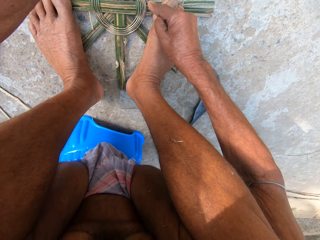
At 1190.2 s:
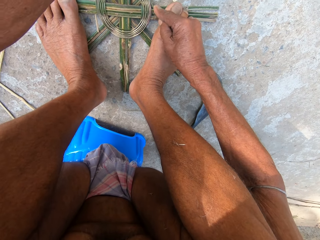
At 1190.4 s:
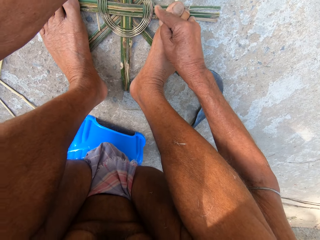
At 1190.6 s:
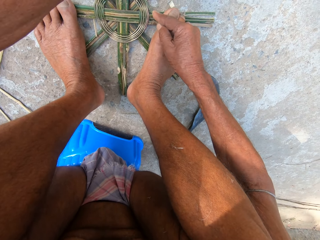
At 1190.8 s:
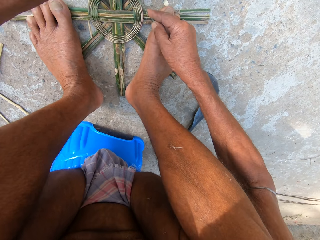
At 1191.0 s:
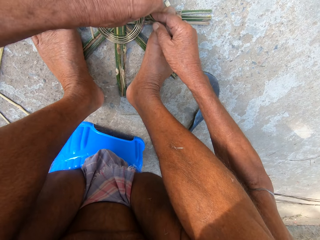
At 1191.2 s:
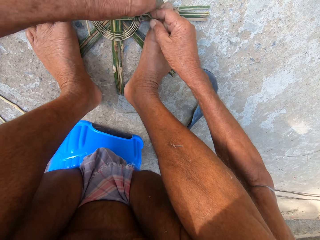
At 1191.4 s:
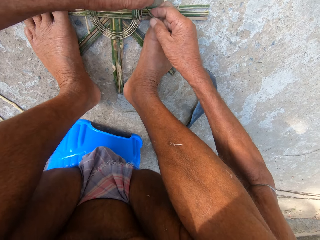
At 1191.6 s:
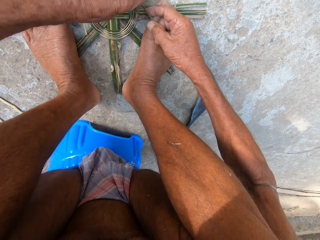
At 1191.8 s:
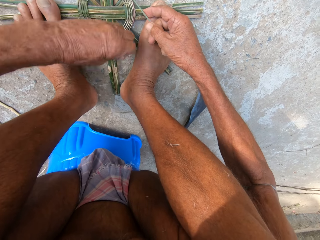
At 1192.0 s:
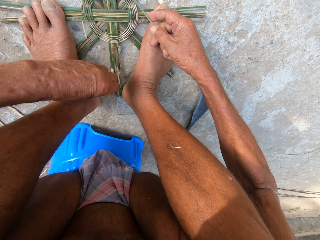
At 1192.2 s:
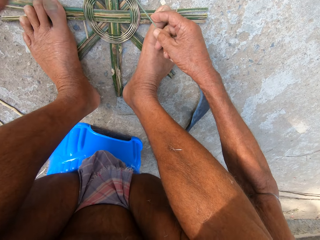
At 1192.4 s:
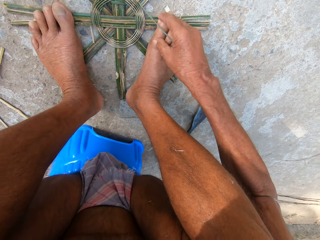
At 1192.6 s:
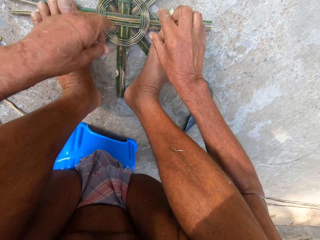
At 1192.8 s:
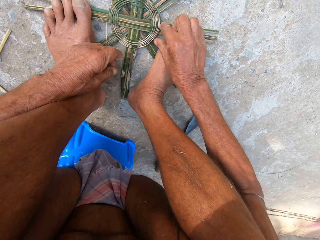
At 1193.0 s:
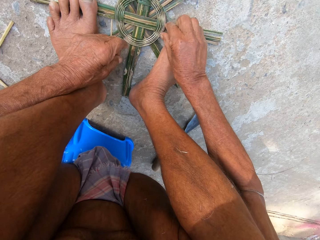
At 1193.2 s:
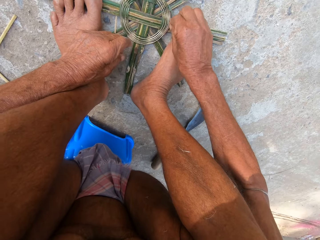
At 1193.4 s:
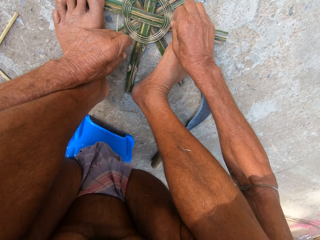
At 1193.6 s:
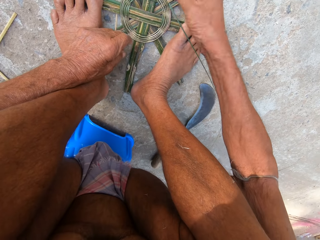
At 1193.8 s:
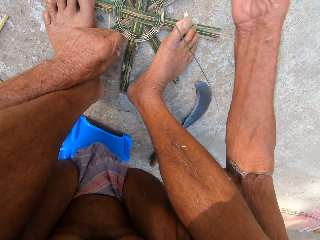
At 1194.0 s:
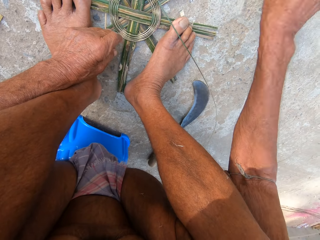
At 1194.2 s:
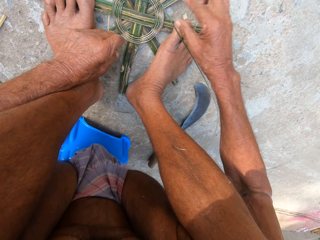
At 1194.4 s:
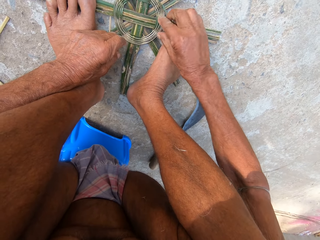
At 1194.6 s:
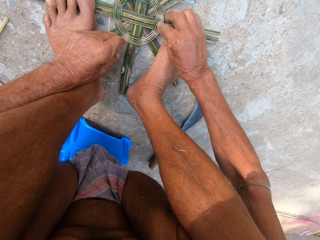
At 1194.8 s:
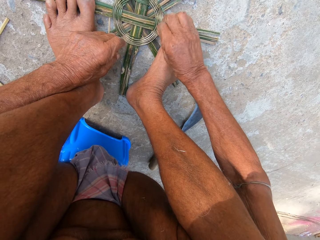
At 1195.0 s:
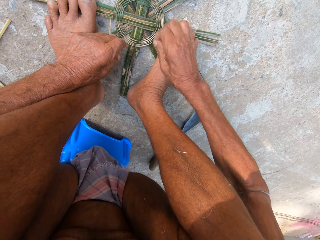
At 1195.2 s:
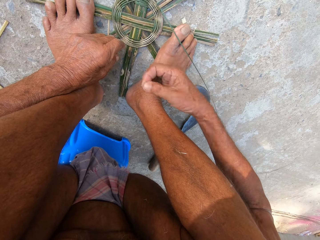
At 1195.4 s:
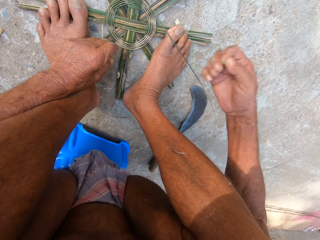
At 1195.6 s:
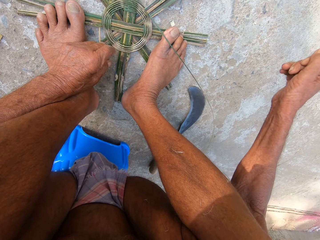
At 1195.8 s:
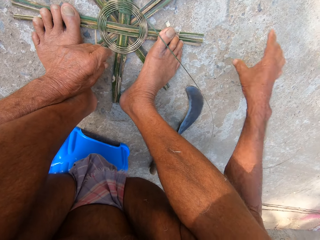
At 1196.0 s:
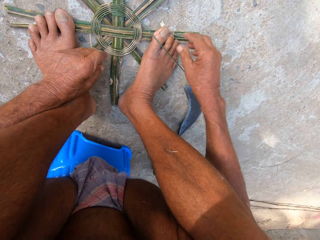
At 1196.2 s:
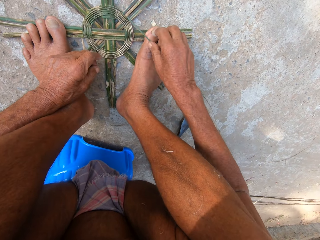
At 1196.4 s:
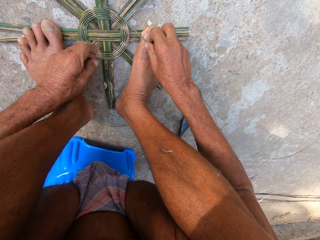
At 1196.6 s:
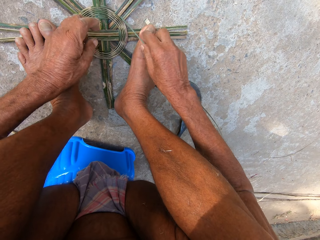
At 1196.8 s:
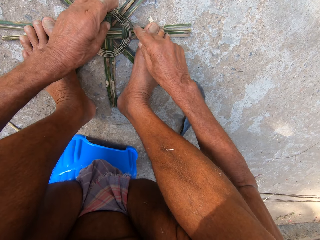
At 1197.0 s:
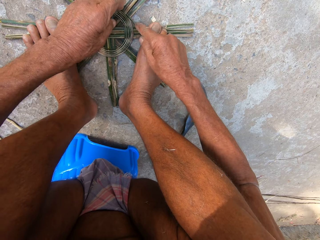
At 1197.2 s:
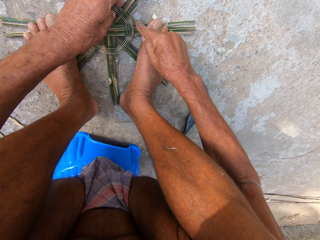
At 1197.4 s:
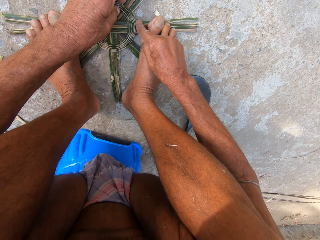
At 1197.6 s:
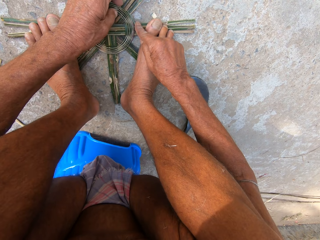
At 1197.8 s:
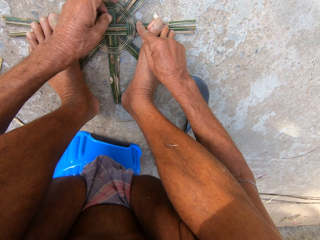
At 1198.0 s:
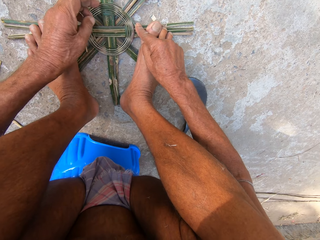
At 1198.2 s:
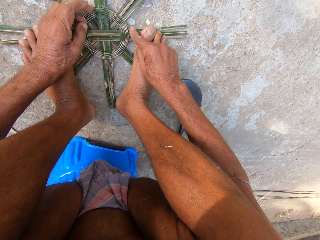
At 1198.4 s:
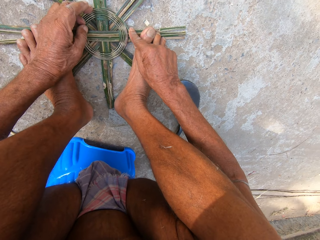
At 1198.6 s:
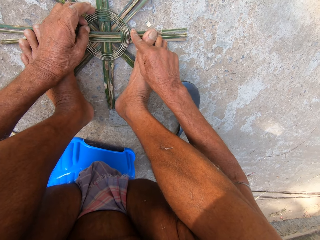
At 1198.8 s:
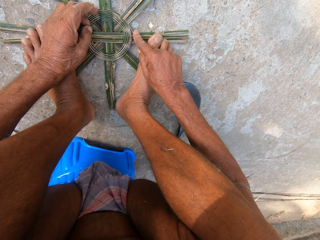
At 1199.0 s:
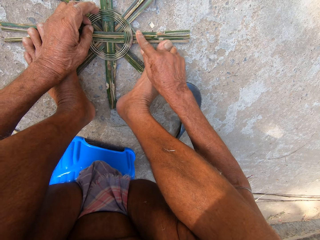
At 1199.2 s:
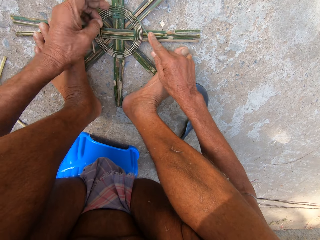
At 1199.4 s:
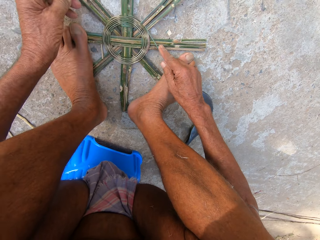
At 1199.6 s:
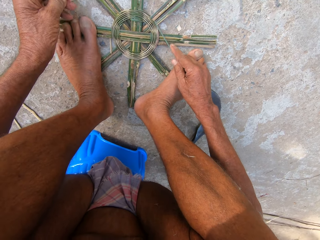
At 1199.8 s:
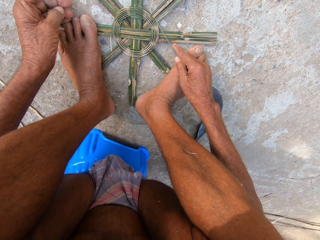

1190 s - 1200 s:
The camera wearer straightens a rope on a wood craft. They adjust the rope on the wood craft. They straighten the rope on the wood craft.

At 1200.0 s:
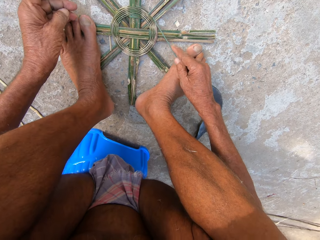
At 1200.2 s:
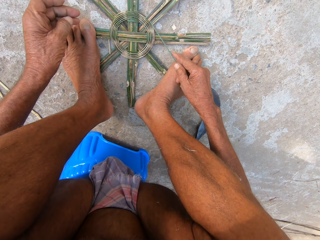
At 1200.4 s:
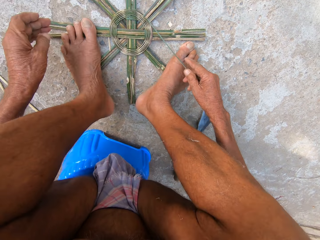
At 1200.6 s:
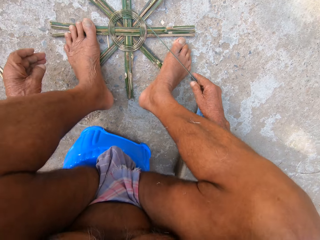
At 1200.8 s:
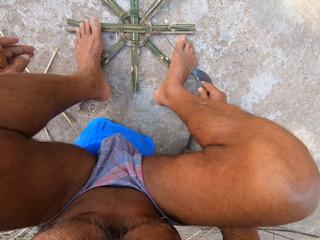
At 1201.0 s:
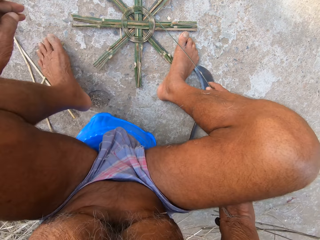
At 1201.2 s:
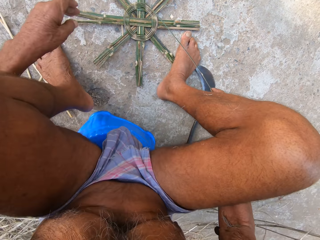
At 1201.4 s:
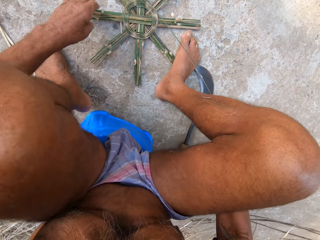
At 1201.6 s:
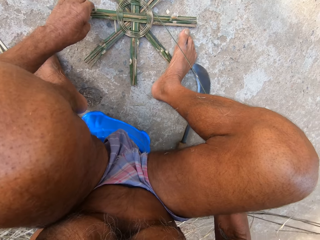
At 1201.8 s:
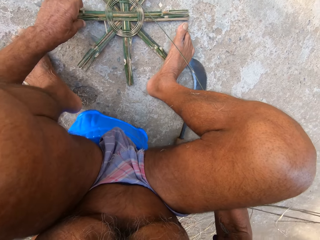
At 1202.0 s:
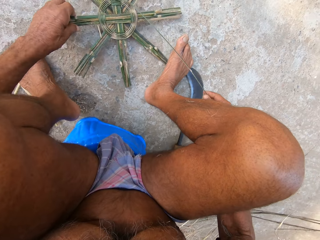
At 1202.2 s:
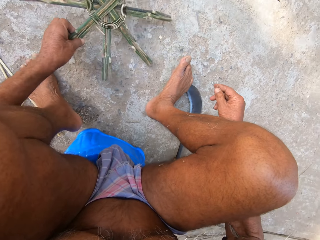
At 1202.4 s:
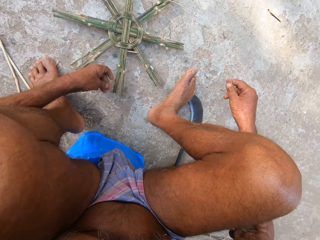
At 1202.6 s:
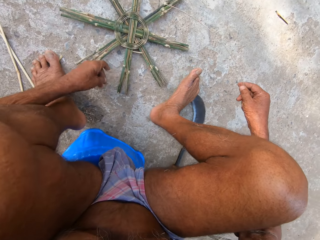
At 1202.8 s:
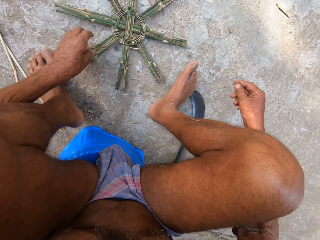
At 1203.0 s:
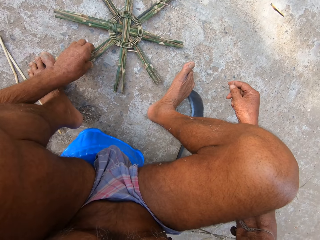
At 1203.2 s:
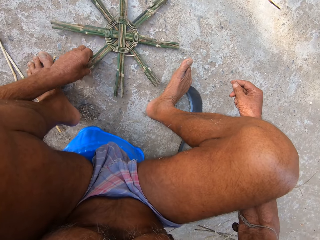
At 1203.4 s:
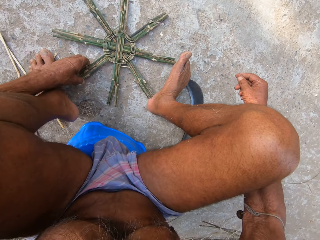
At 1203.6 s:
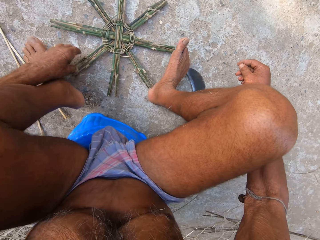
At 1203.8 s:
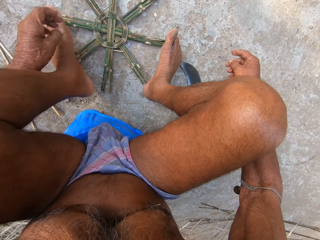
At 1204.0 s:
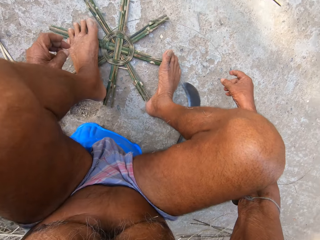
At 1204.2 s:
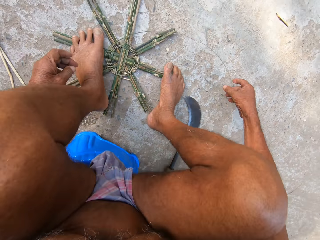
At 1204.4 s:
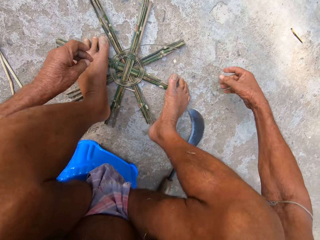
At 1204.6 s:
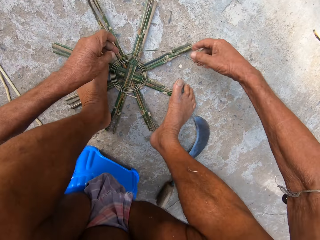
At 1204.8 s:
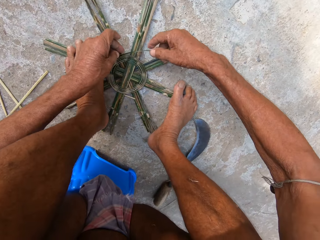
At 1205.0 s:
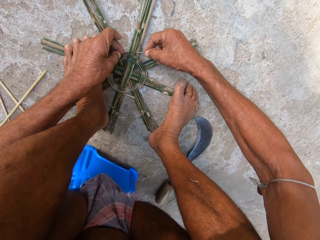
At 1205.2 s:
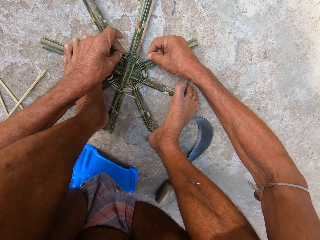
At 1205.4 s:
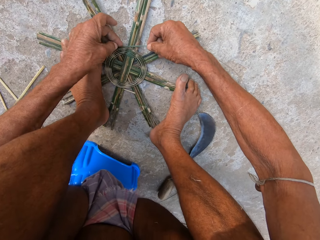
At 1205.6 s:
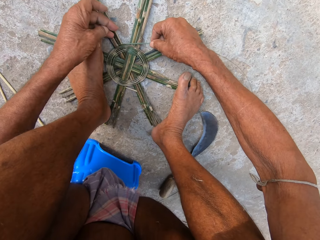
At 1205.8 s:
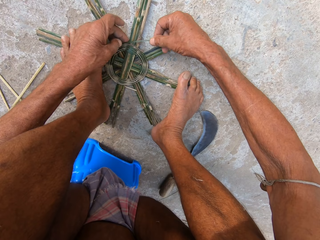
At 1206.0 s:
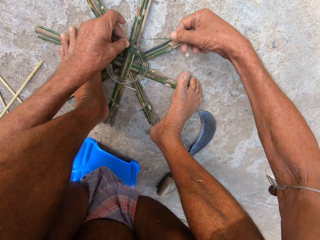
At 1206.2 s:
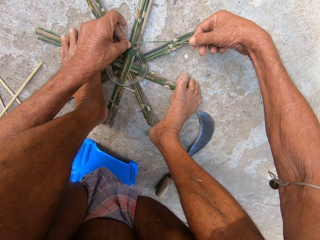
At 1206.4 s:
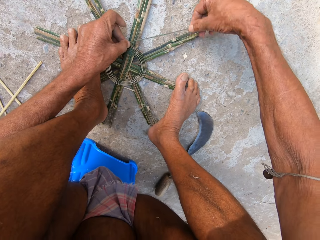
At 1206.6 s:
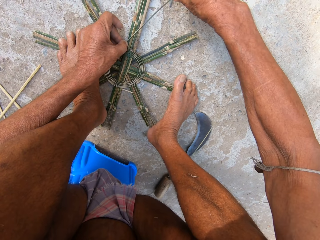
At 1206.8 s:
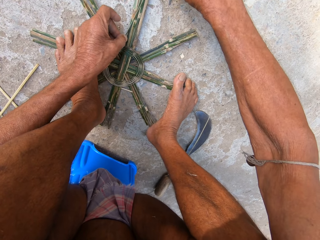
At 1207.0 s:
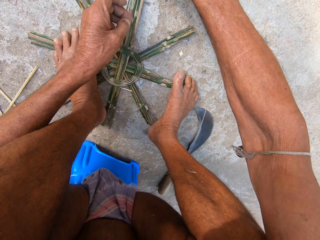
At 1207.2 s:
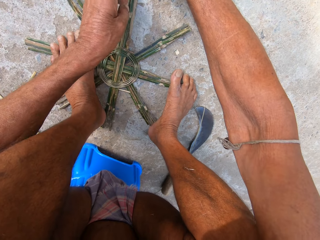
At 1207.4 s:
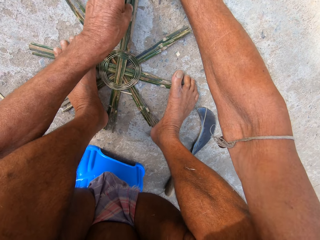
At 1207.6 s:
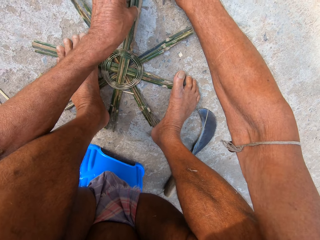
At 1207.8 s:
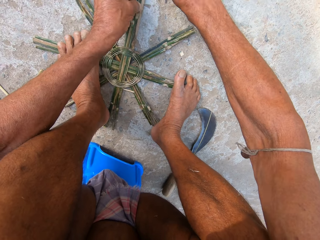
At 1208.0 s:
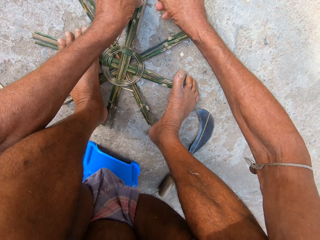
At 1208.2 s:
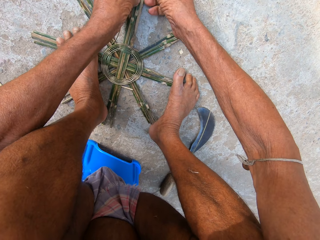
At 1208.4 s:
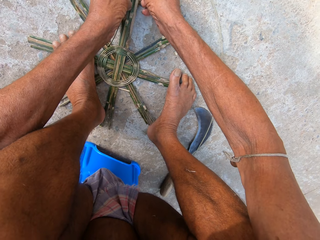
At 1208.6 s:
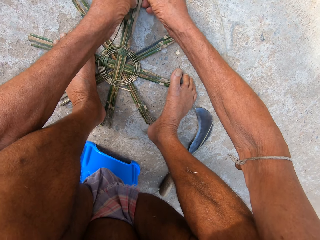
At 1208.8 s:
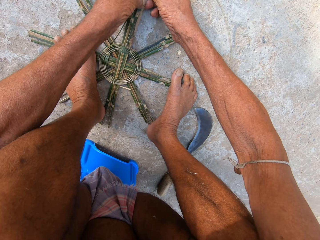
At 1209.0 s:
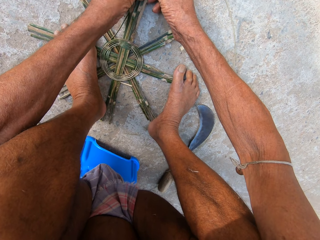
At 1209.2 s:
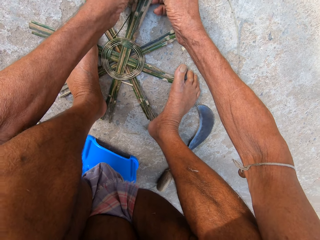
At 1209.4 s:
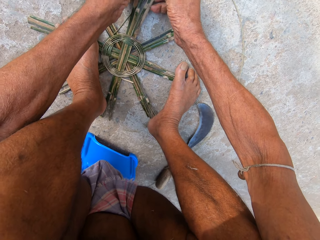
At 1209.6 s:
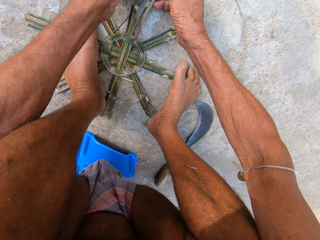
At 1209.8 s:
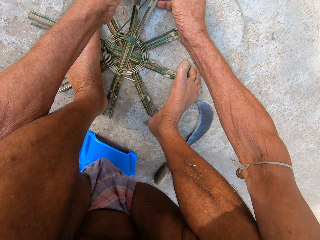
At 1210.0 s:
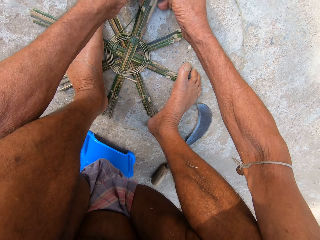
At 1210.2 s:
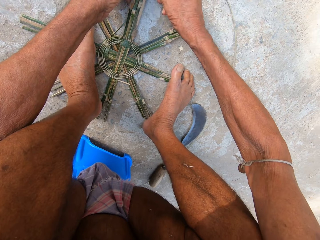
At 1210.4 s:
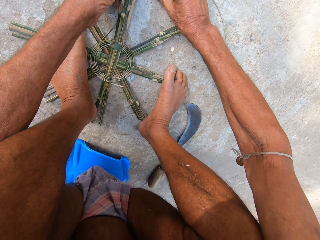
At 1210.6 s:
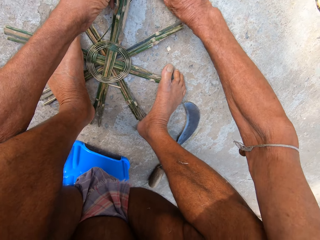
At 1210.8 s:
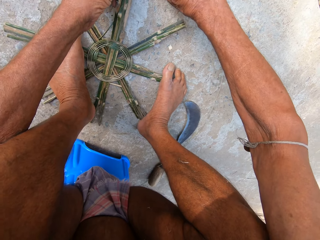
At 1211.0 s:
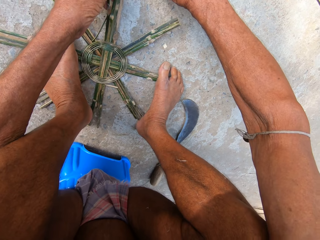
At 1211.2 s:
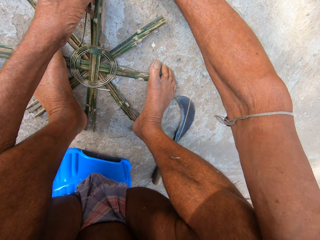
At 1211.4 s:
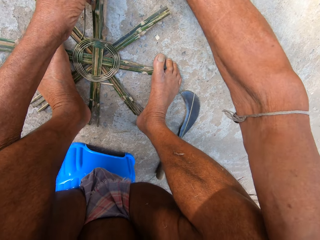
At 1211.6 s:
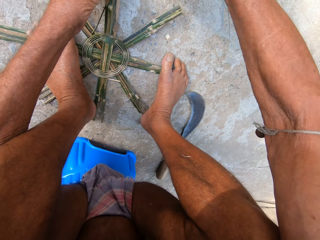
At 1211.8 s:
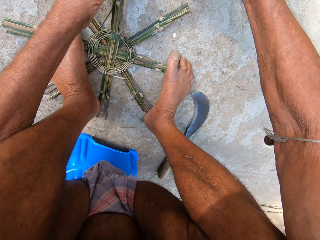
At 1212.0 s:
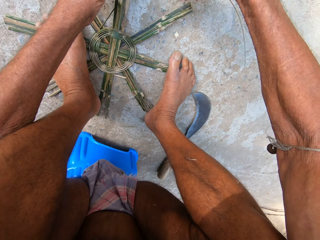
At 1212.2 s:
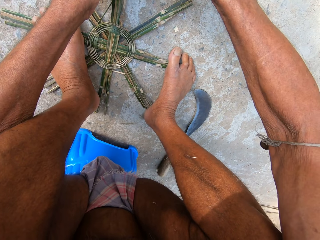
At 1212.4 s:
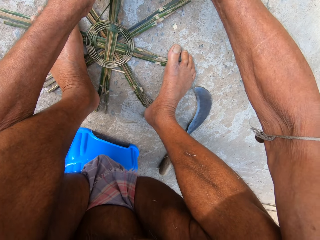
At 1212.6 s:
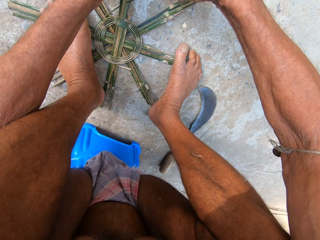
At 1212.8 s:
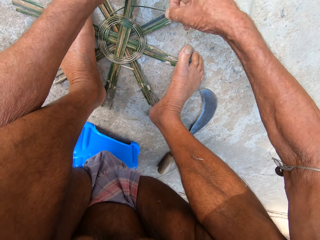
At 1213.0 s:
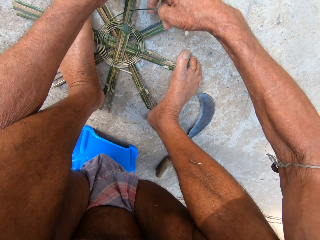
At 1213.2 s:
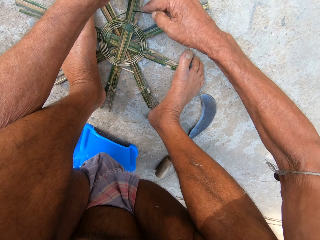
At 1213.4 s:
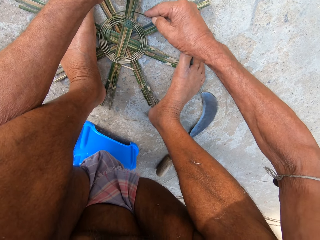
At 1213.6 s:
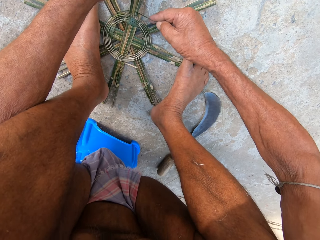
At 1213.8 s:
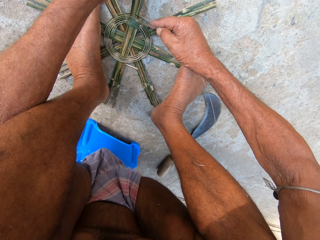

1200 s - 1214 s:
The camera wearer looks around a verandah. They adjust a wood craft on the floor. They straighten a rope on the wood craft. They adjust the rope on the wood craft.
